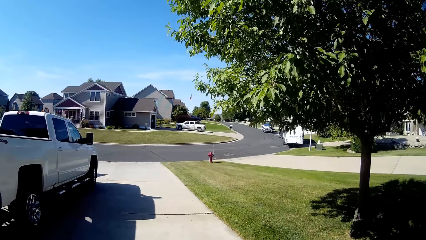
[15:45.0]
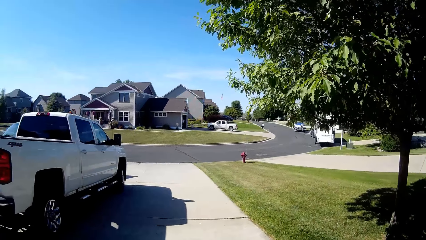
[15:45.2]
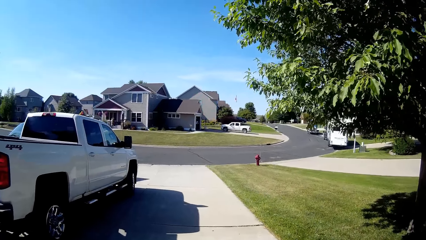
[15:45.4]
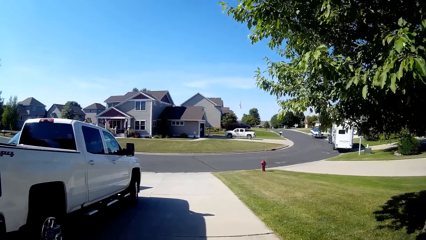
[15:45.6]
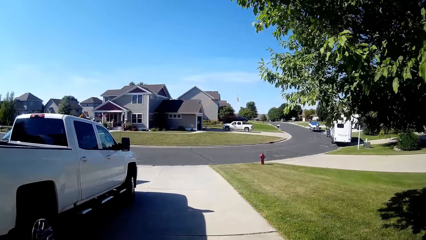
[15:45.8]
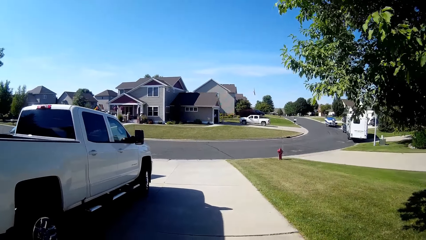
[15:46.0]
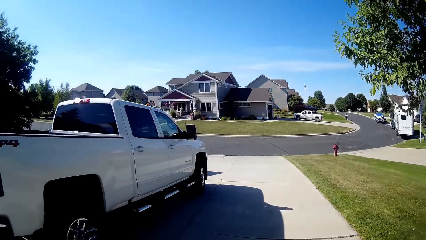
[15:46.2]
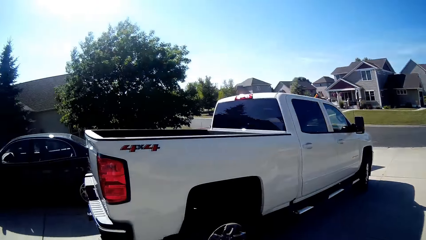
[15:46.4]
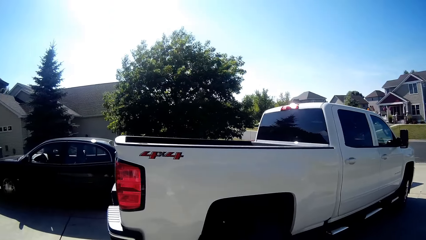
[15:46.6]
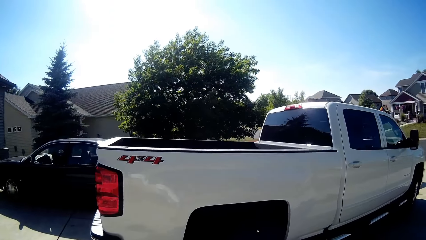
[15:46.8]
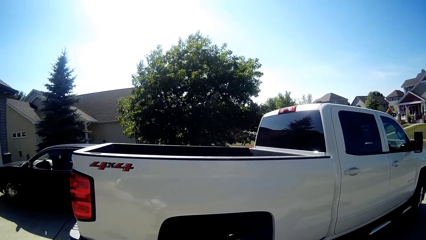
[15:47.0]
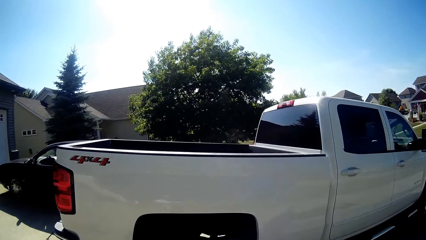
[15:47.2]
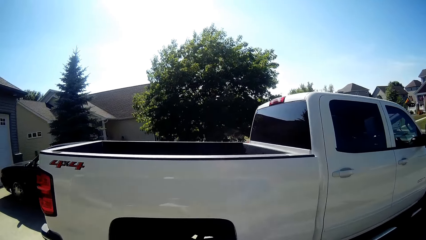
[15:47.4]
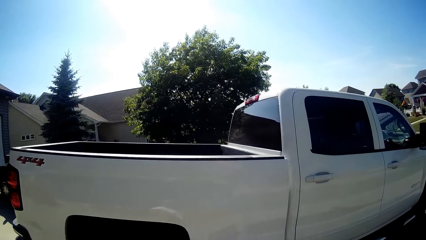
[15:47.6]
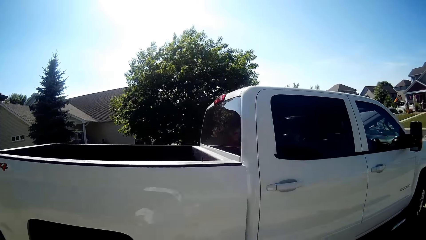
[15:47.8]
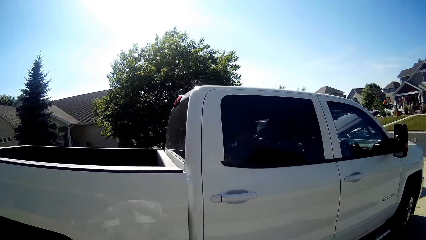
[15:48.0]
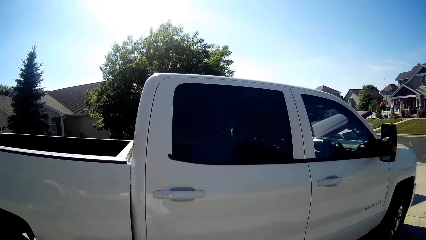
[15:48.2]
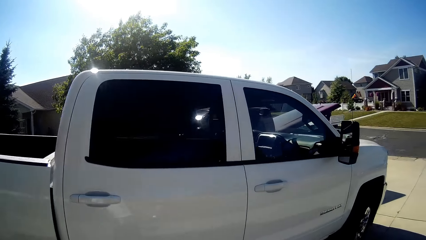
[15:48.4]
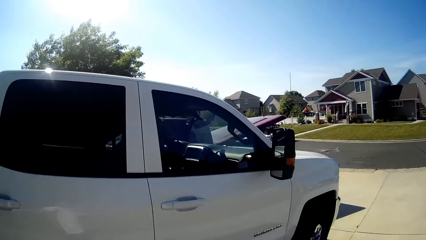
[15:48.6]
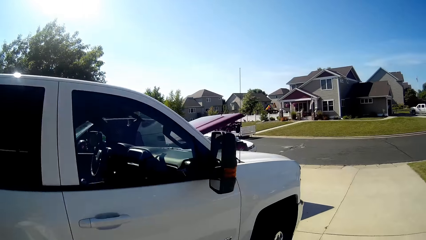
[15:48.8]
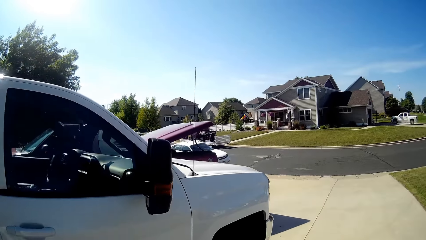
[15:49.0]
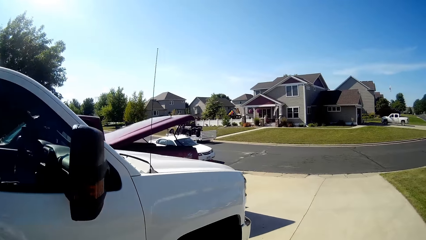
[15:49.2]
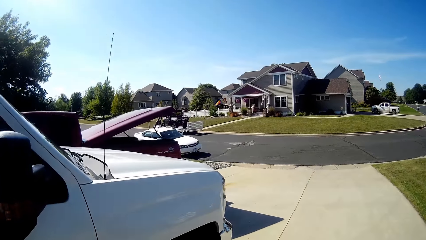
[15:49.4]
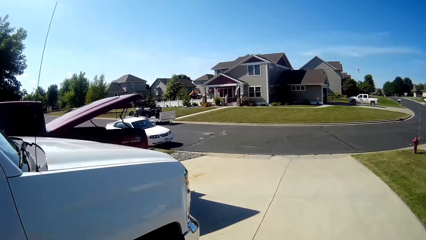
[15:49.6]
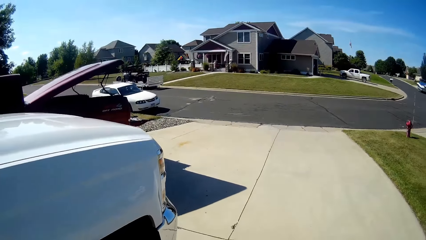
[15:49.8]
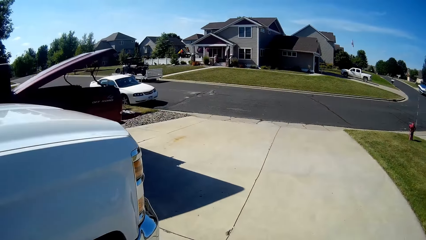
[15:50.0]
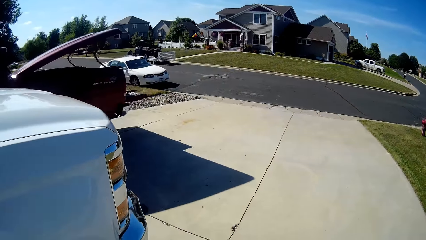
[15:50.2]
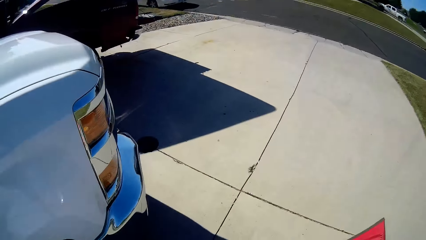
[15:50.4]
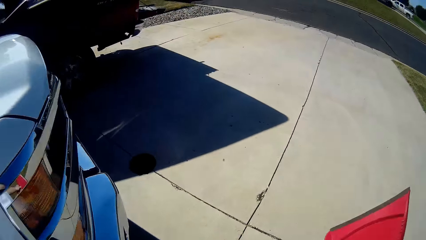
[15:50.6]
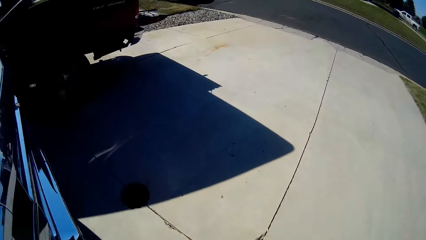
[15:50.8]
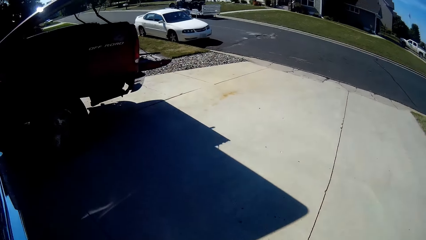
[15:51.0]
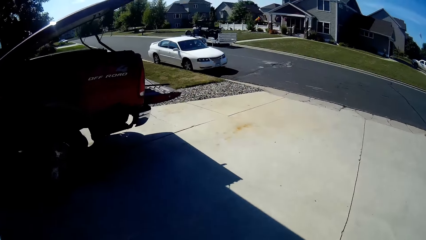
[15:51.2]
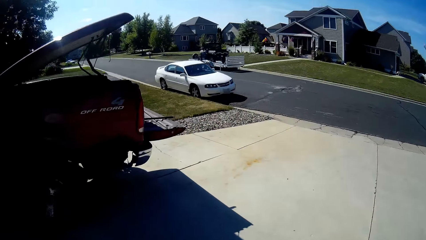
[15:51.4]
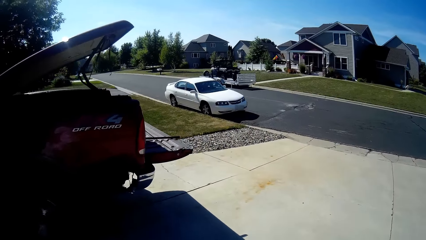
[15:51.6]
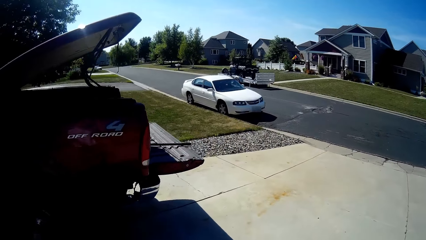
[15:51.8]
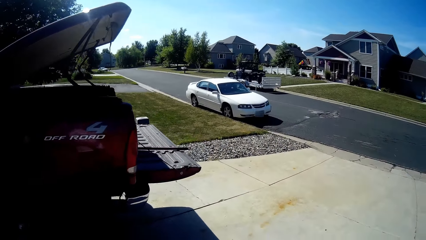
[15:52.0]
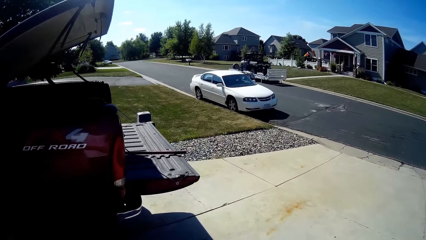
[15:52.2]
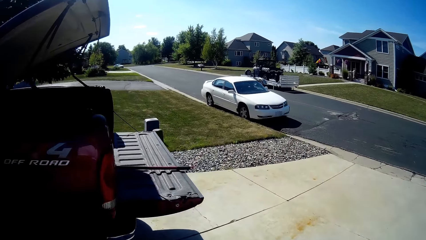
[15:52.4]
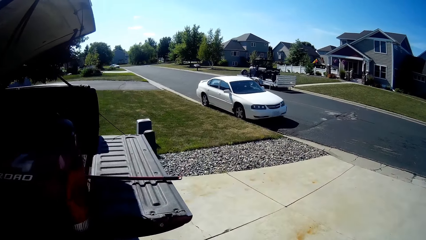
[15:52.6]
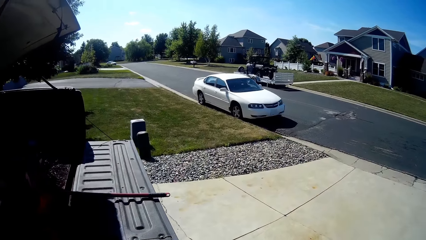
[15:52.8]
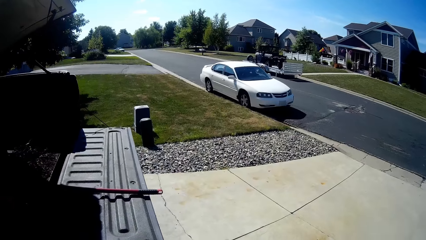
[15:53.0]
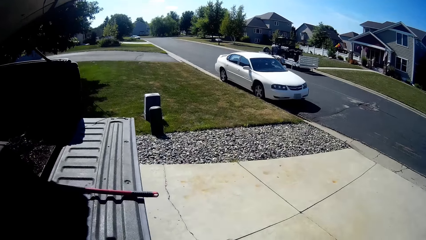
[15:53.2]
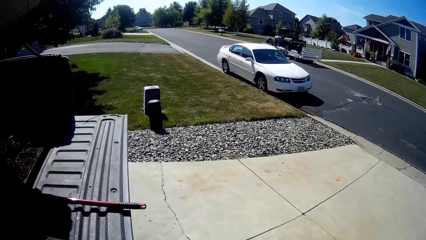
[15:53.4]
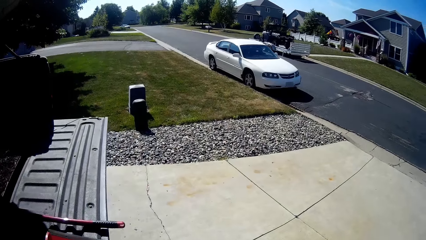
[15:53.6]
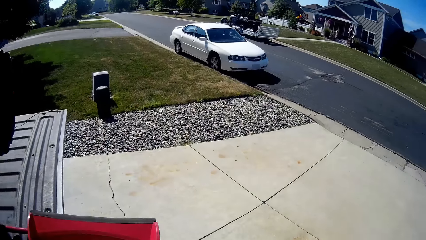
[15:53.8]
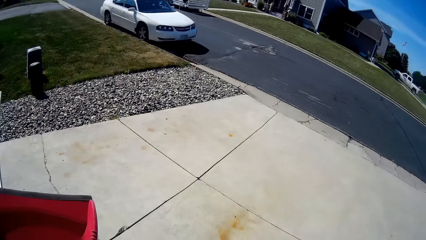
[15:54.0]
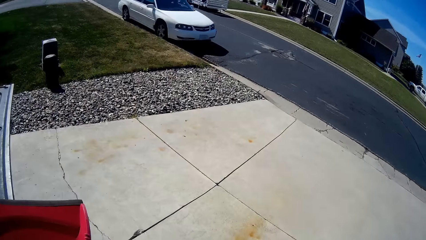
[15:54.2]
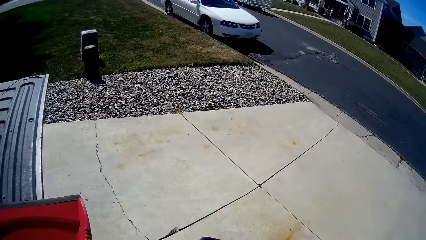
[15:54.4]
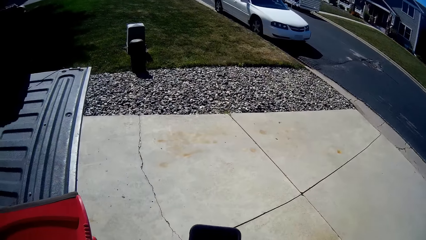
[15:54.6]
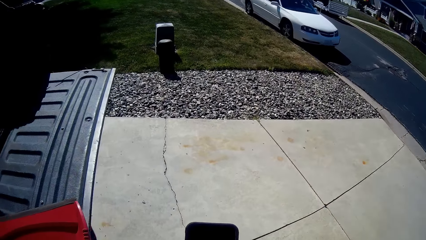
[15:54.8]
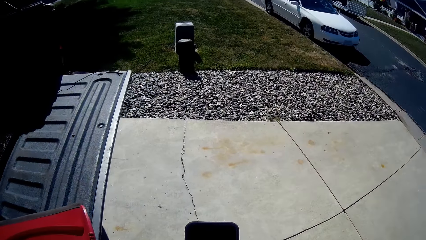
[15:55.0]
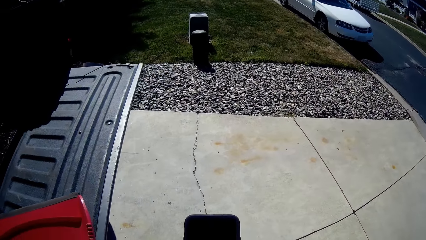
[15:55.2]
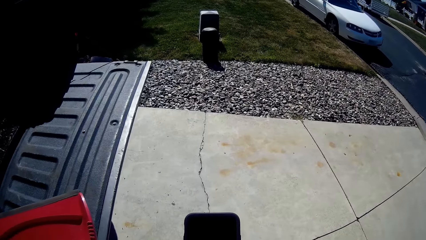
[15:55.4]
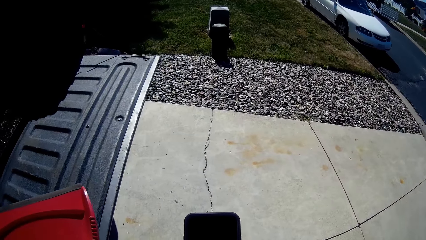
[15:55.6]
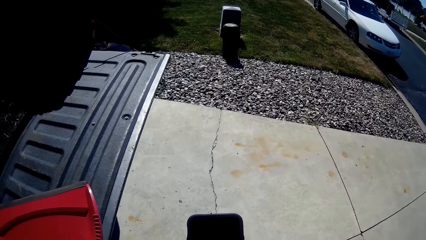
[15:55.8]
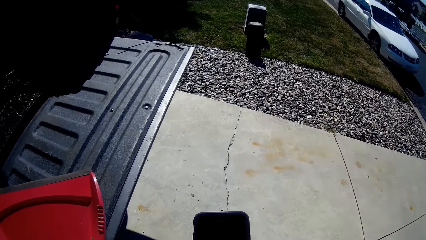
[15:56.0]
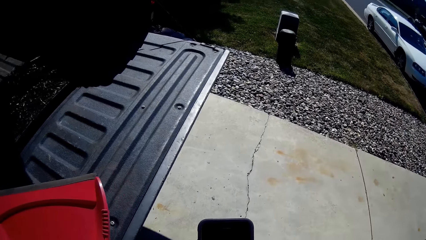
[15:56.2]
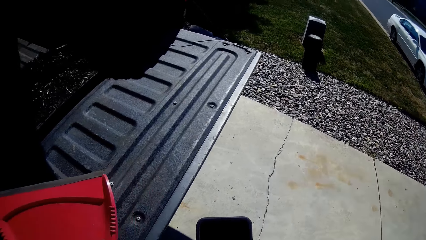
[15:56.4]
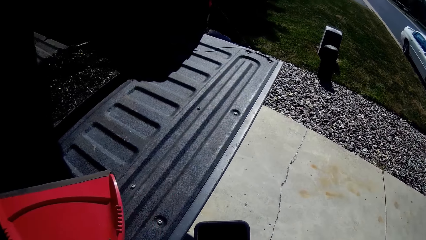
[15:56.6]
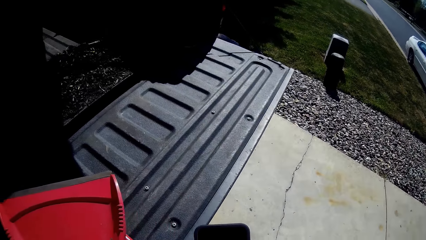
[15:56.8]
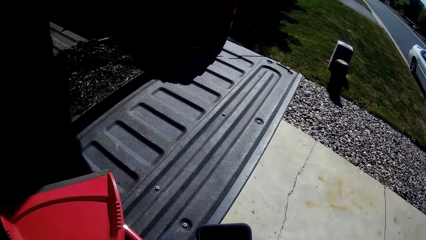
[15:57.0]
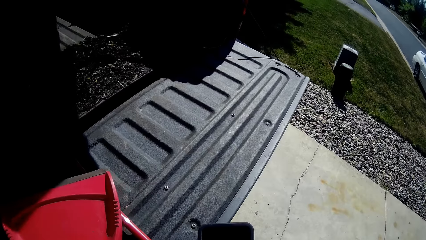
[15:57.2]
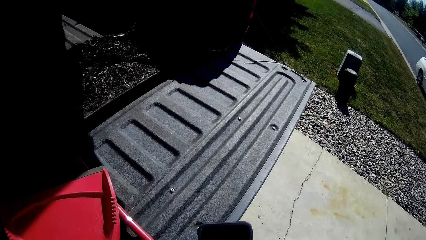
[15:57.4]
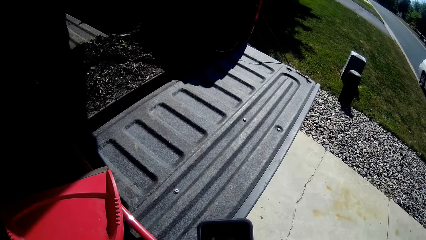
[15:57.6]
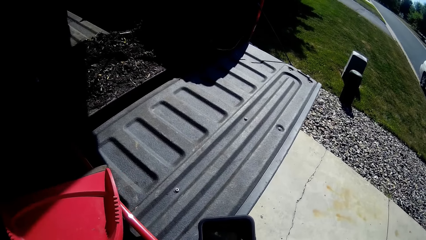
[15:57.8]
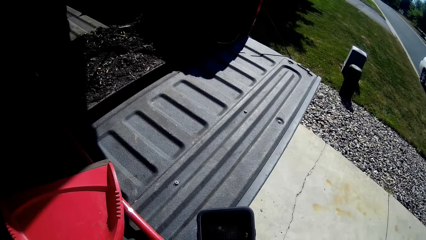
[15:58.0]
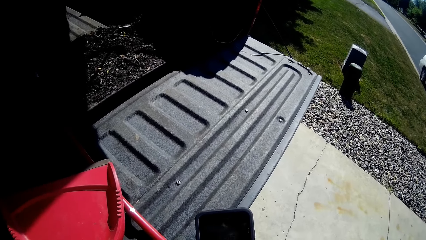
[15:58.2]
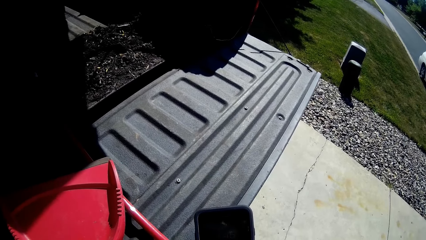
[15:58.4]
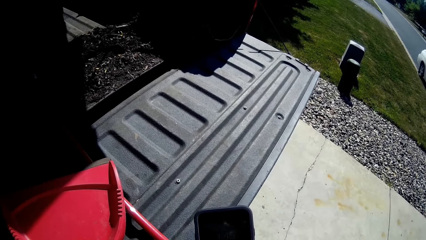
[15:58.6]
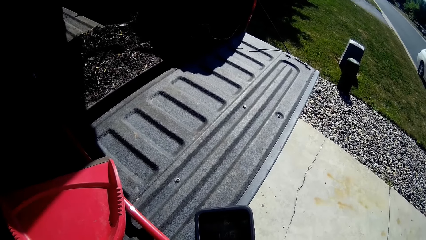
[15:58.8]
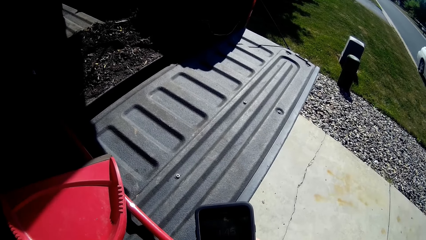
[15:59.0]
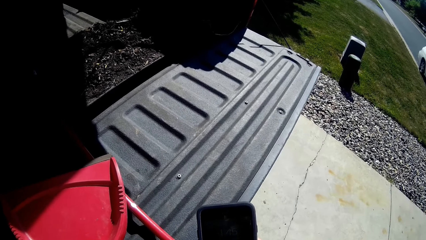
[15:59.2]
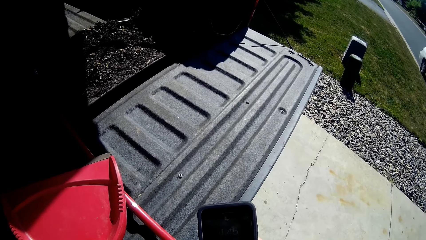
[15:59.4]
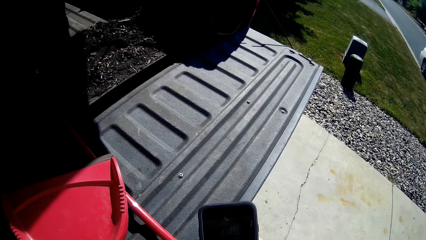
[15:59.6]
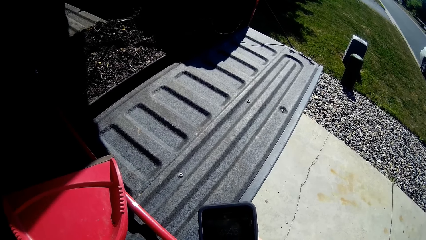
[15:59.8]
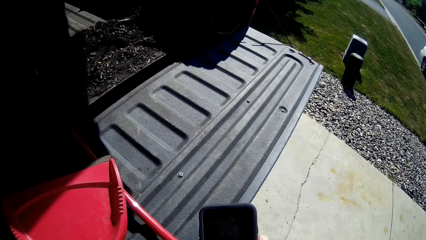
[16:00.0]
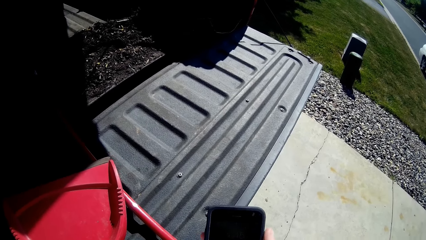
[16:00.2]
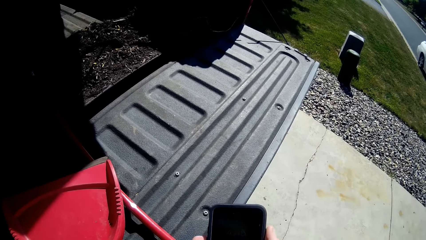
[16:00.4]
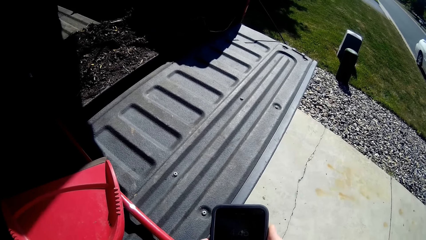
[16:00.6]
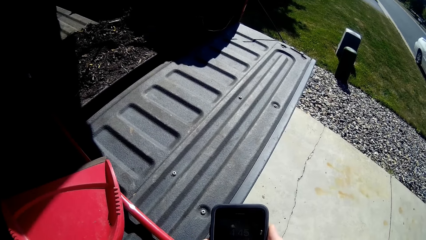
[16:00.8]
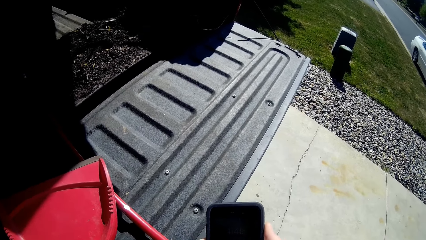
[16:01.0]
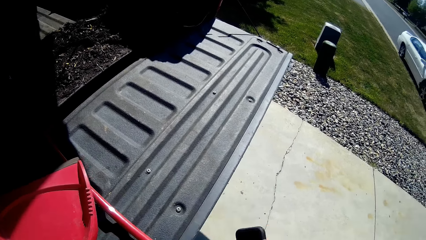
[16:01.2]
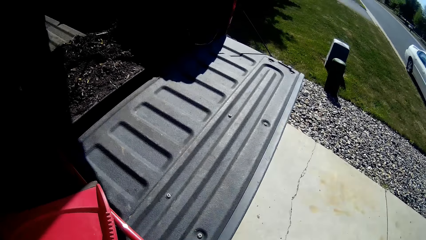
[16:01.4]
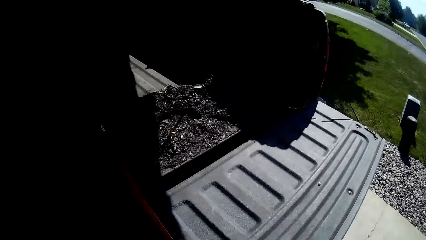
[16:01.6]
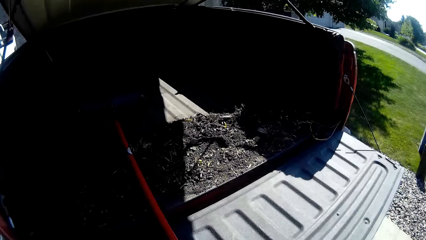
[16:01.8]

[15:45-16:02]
The camera wearer operates his phone.
